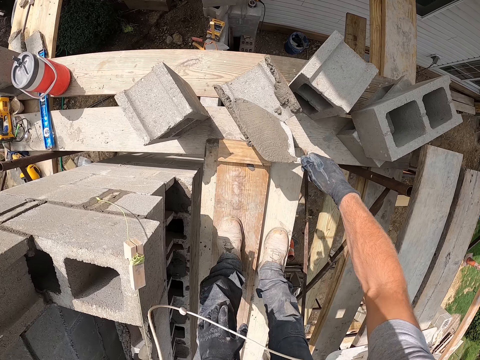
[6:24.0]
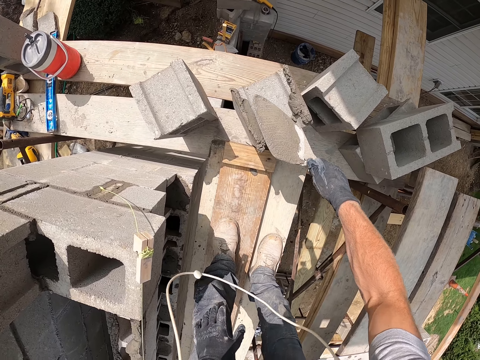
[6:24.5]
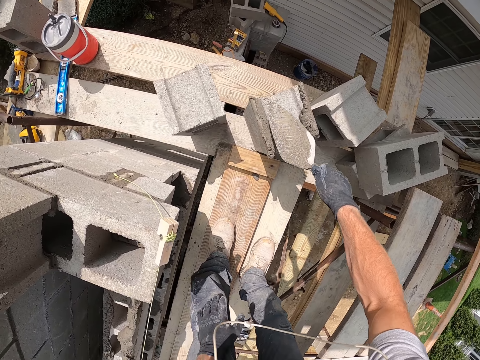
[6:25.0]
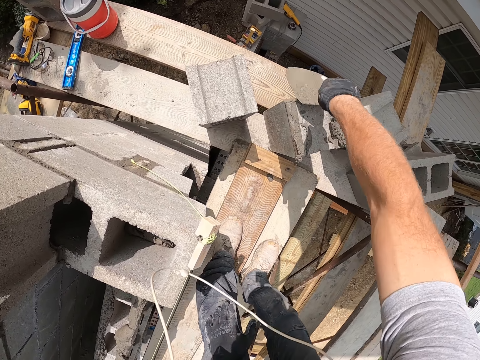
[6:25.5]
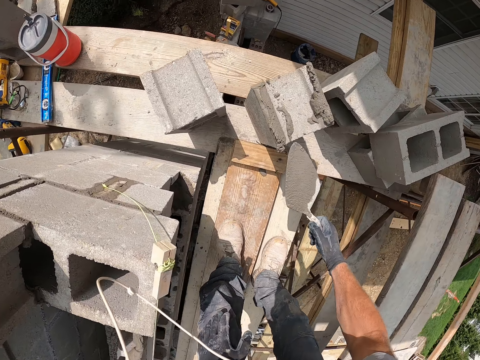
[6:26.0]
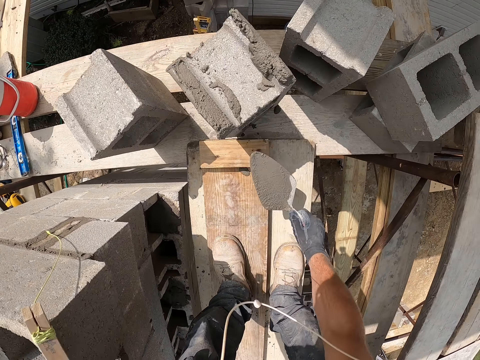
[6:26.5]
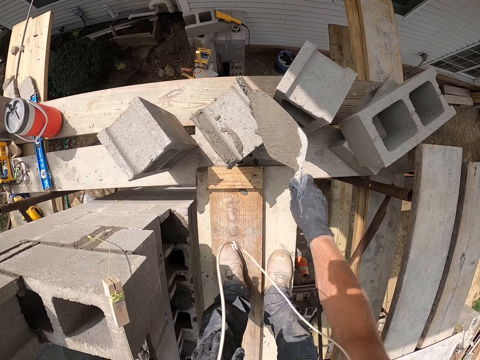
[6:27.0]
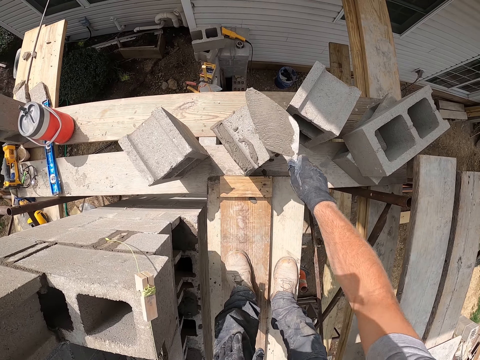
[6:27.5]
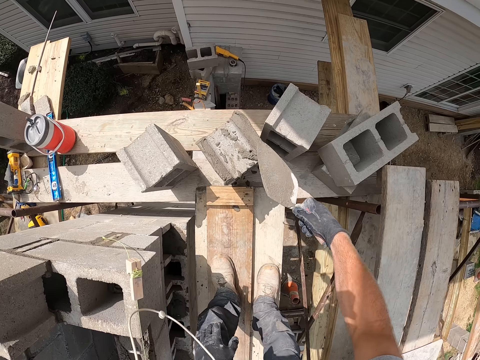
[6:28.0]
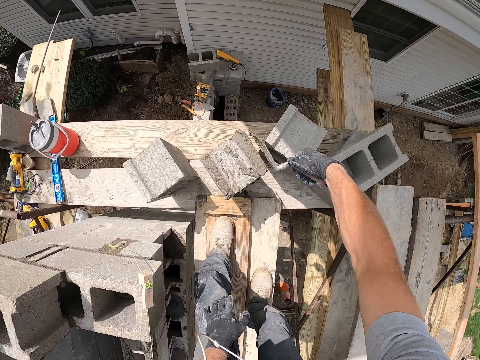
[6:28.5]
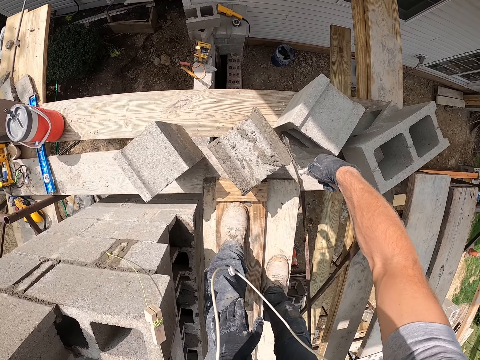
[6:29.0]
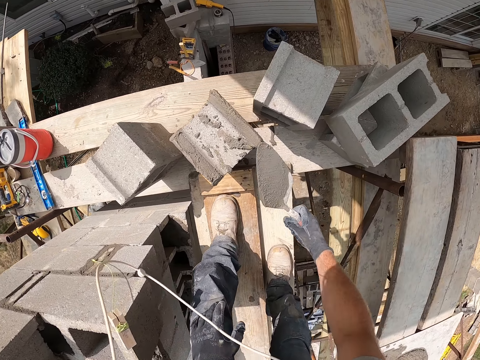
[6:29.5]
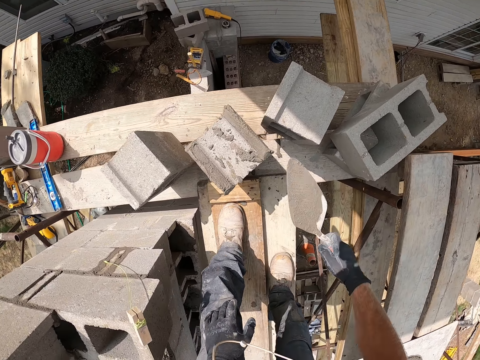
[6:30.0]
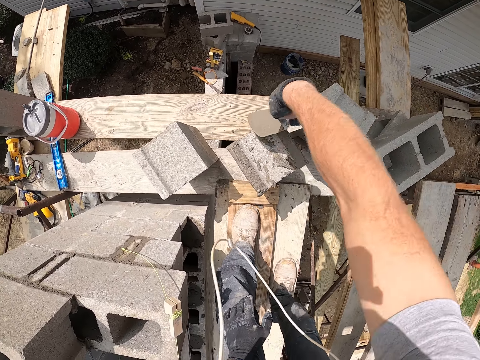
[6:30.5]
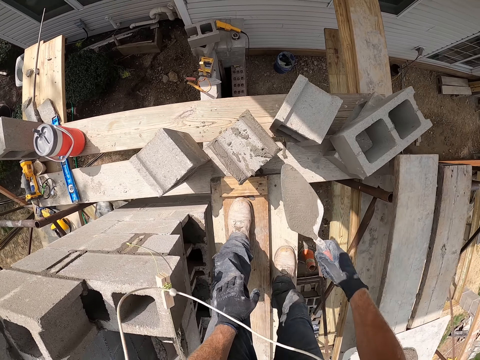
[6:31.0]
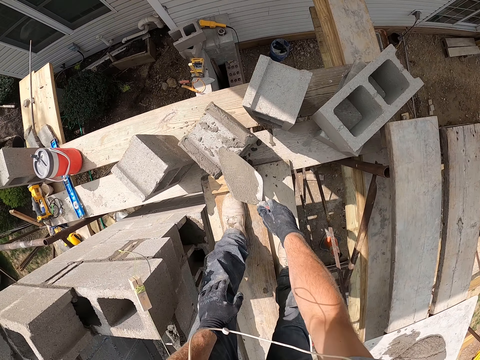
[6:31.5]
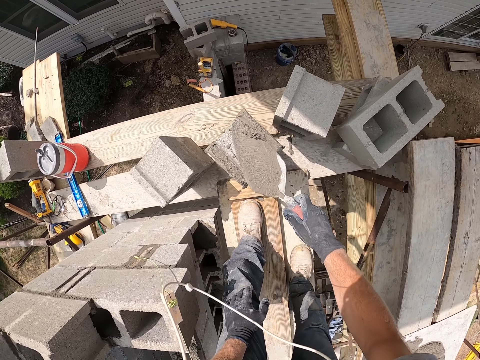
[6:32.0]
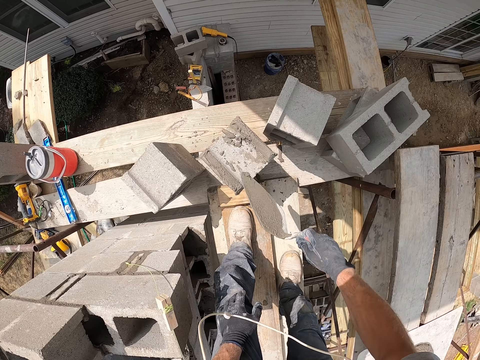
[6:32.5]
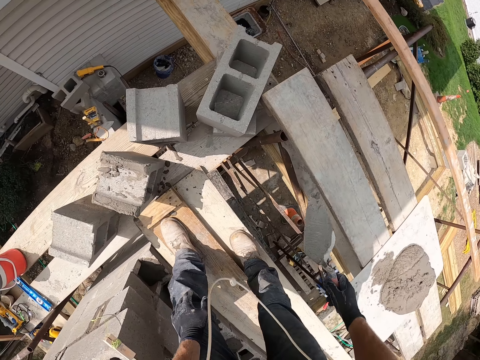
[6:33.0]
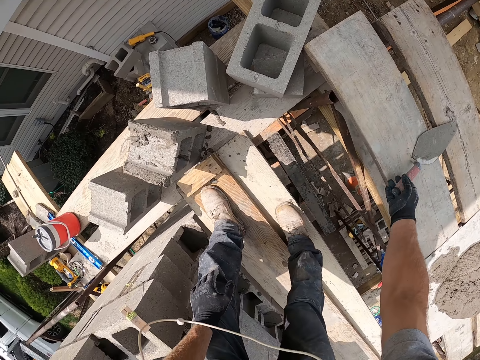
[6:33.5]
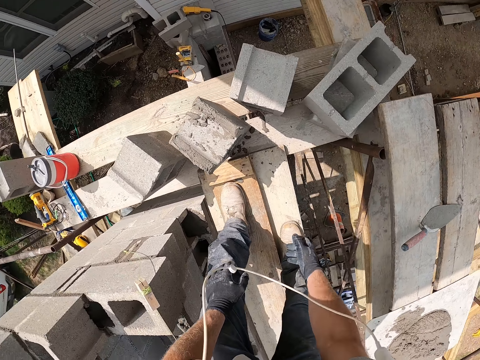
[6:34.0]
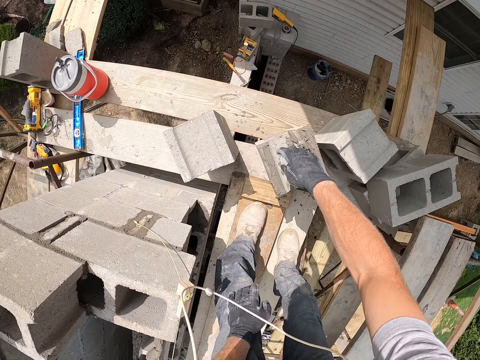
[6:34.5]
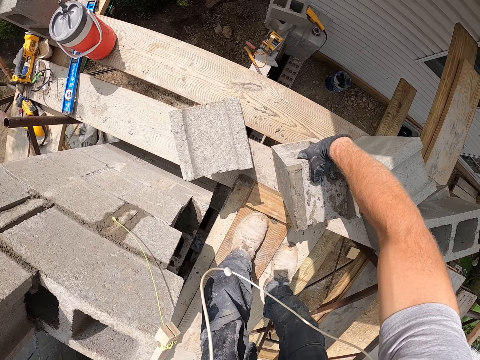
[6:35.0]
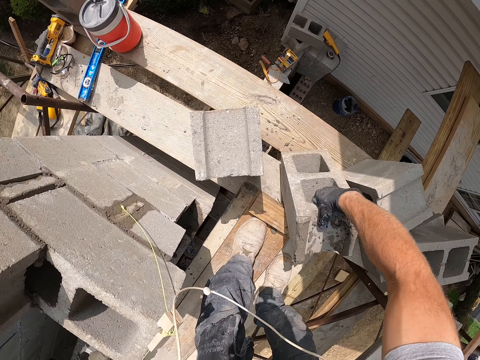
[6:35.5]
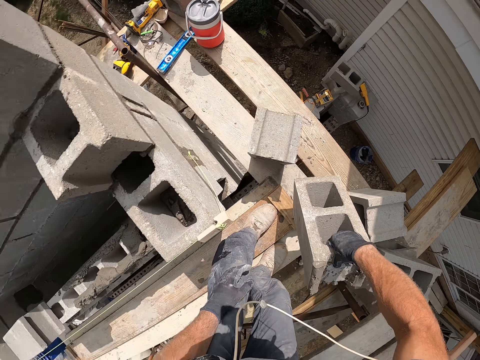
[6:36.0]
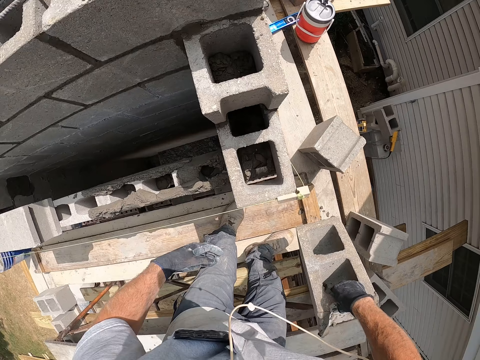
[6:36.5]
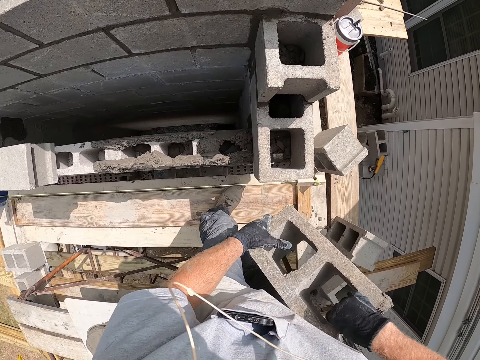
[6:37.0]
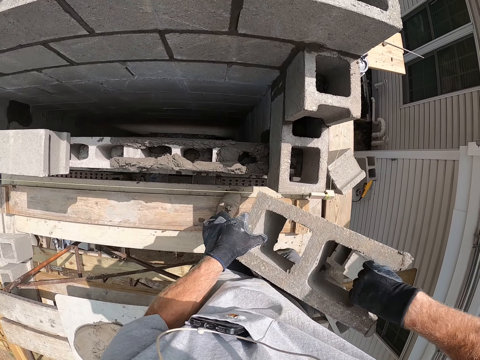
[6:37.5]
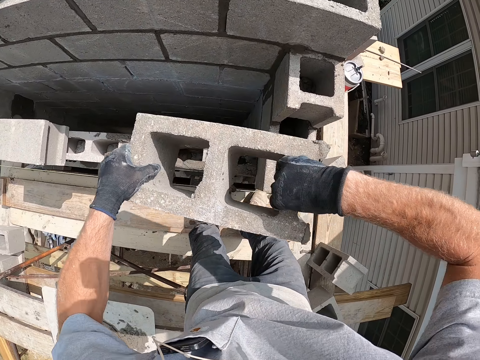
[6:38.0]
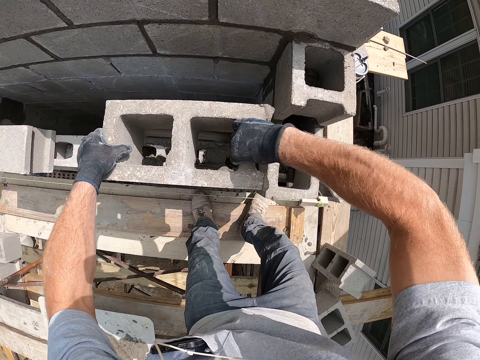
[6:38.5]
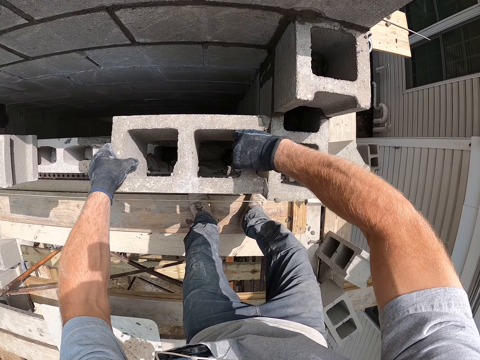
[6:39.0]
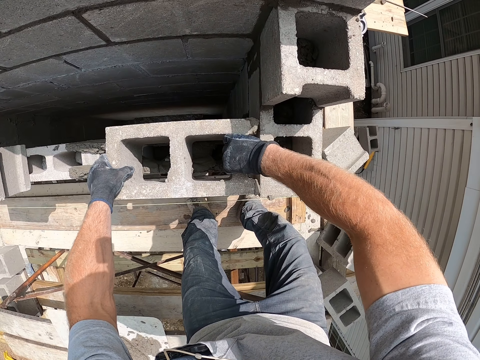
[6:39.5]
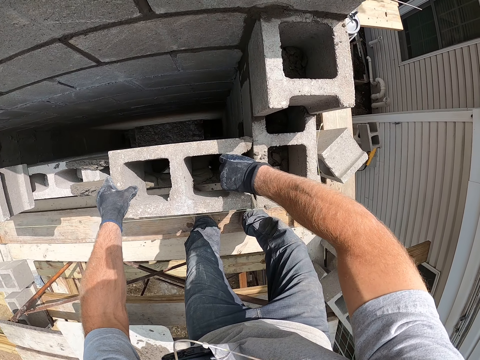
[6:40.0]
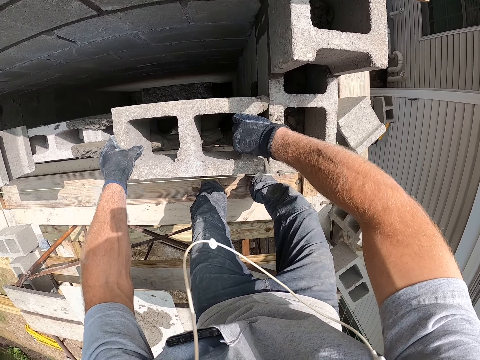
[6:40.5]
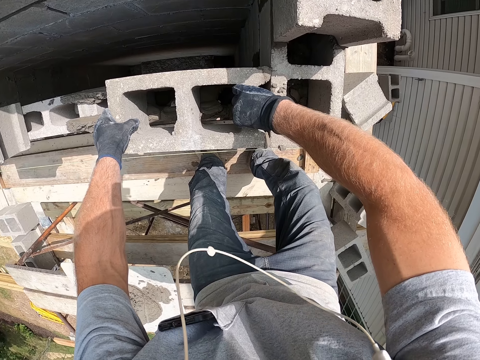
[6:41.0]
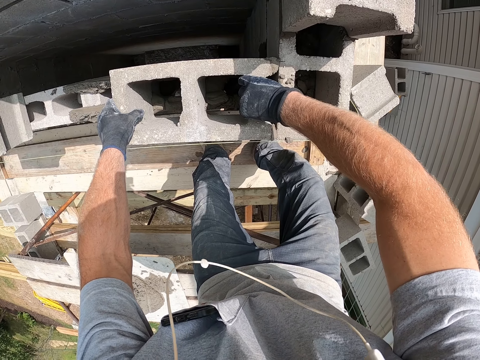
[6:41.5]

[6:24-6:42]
The camera wearer puts the trowel on the wood. They lift the bricks or concrete block. They hold the concrete block. They hold the concrete block with hands. They put the brick on the cement mortar.

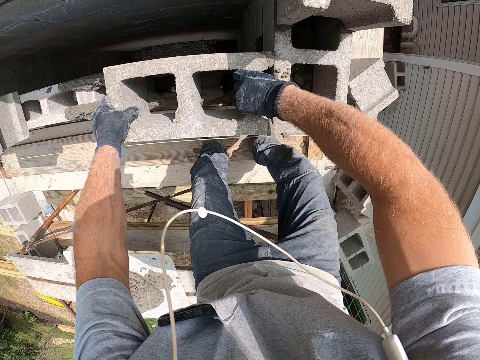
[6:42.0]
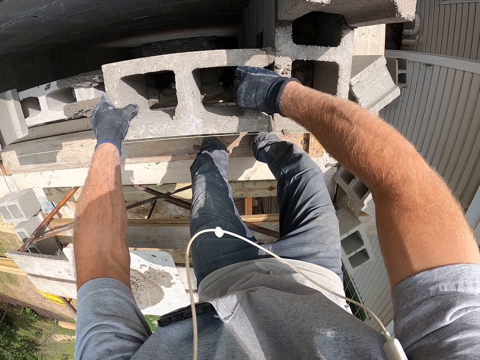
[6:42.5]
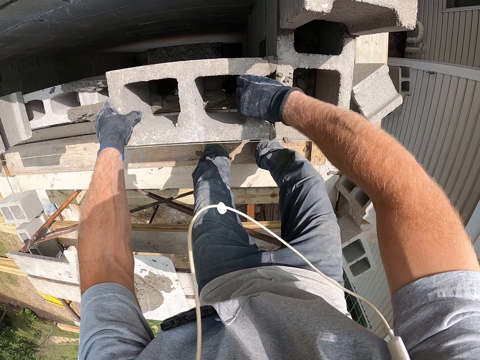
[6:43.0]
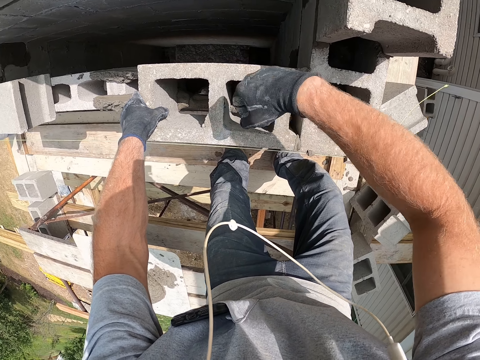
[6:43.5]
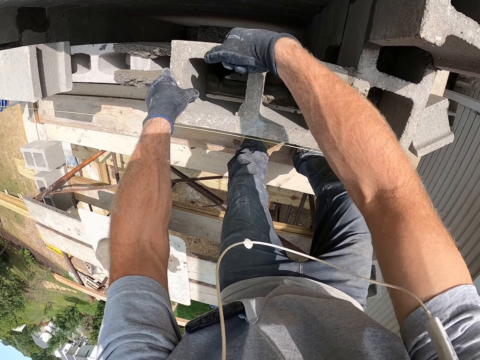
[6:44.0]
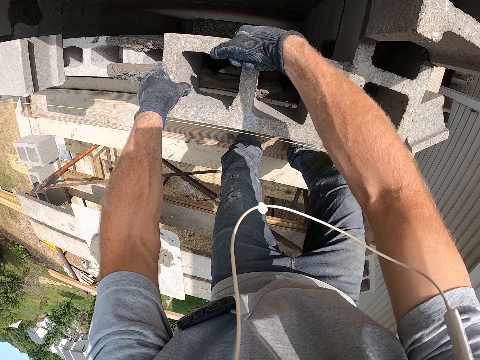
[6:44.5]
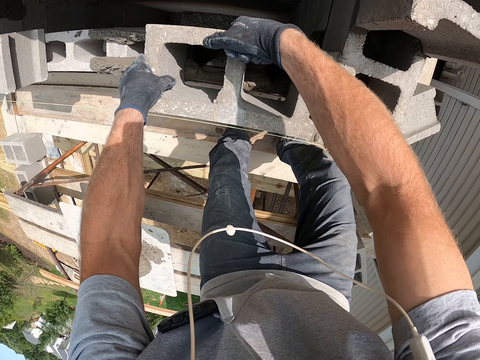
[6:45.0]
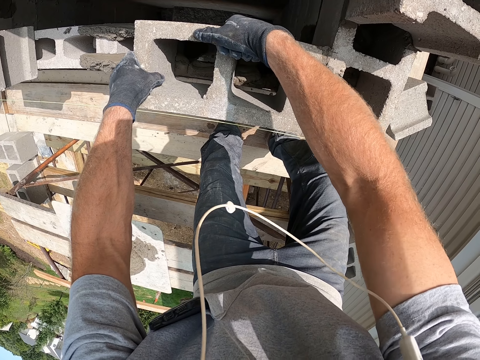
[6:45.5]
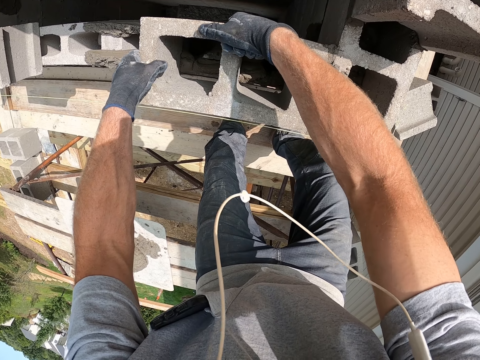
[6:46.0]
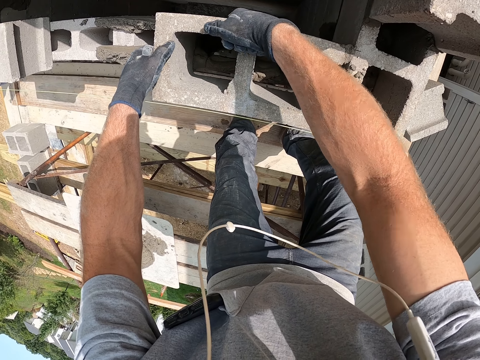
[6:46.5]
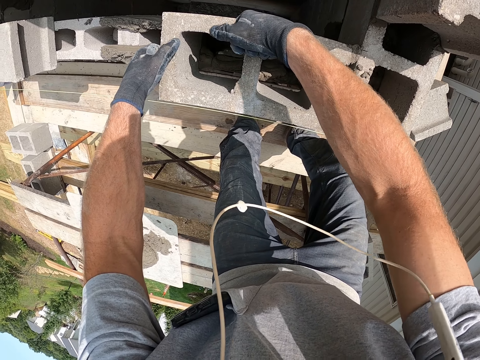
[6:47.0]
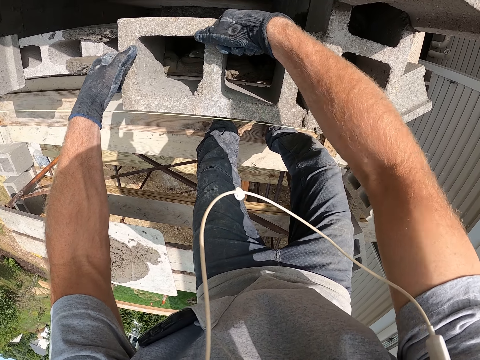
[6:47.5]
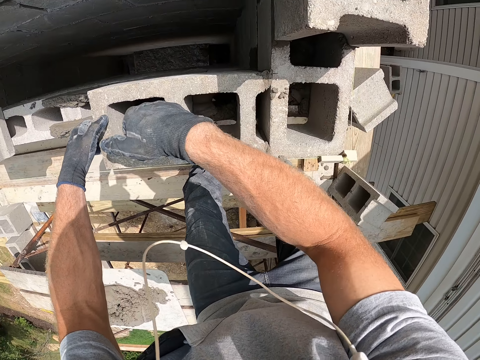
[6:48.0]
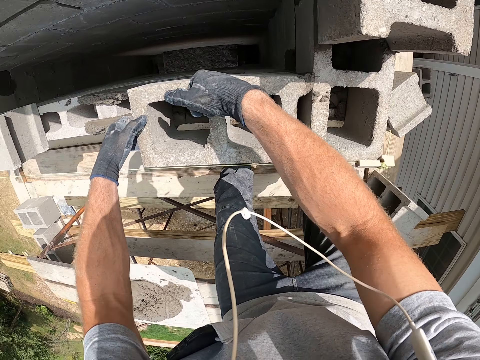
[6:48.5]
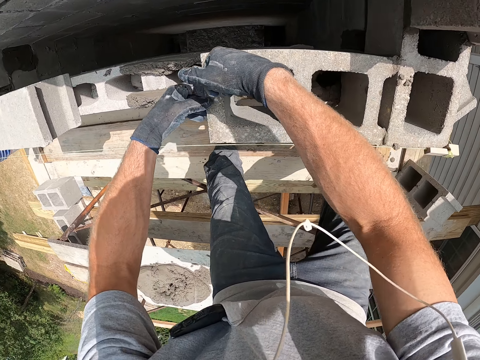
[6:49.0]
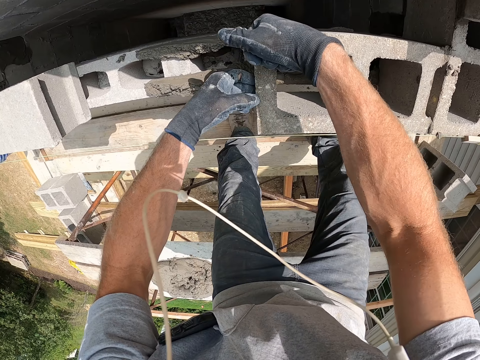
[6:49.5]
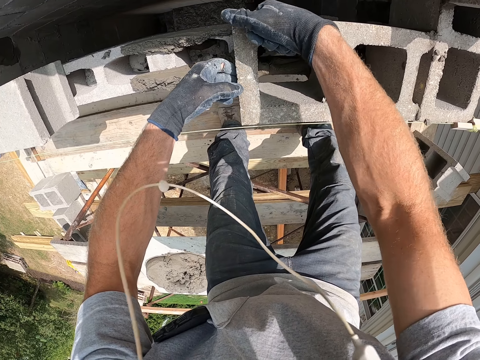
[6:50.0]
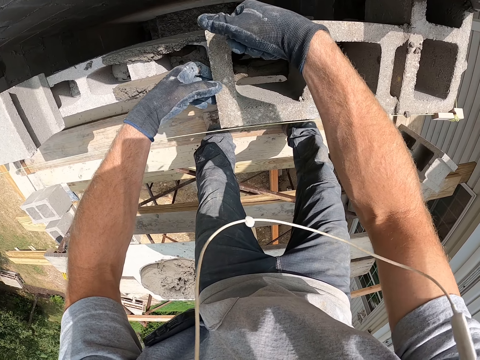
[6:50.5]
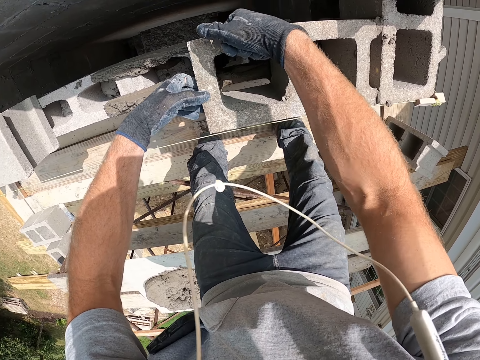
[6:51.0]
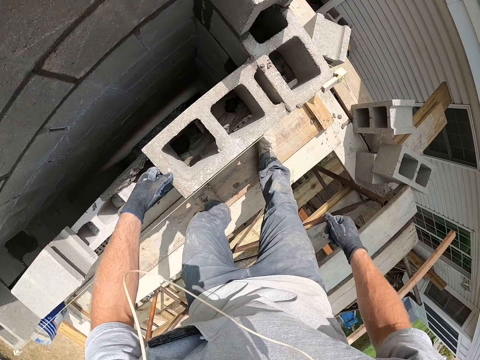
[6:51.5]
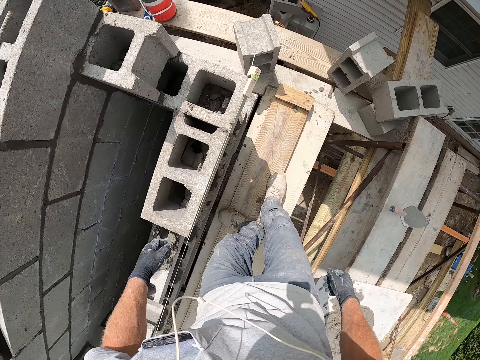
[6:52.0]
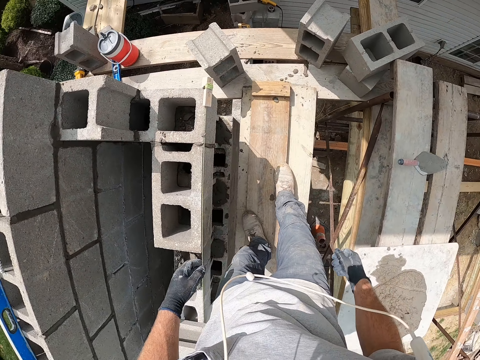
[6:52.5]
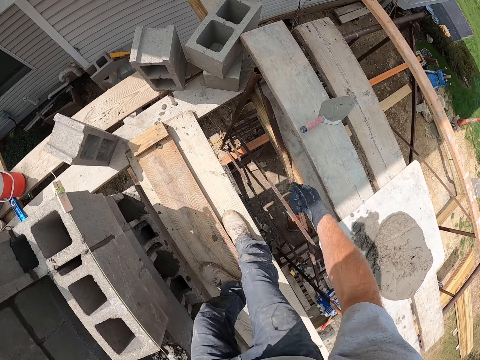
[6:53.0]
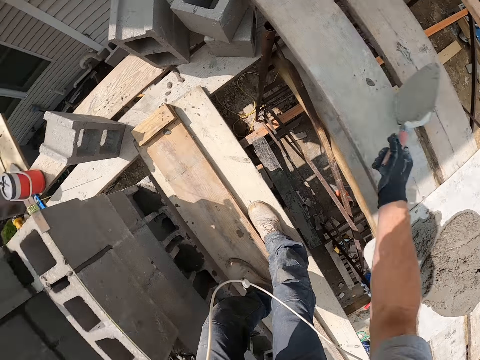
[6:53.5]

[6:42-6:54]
The camera wearer hits the brick with the right hand. They stand beside the concrete blocks. They pick up the trowel.
